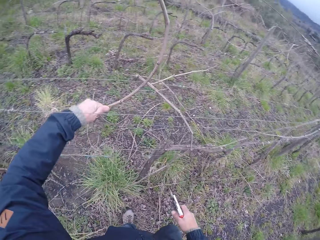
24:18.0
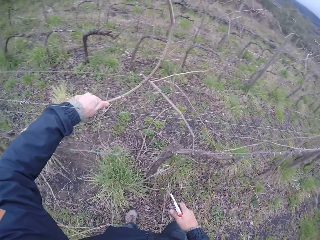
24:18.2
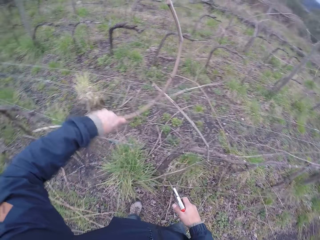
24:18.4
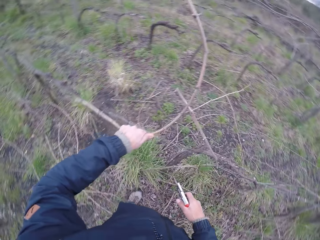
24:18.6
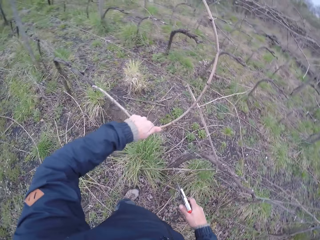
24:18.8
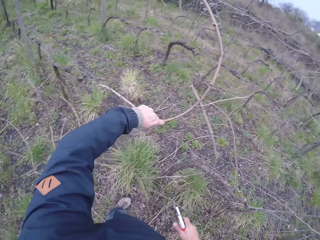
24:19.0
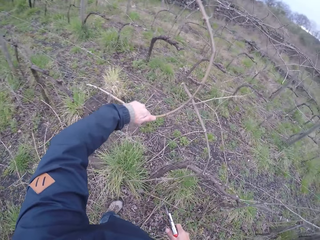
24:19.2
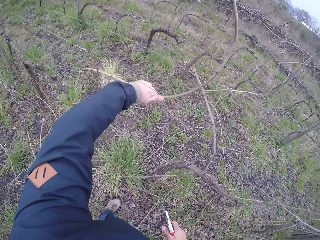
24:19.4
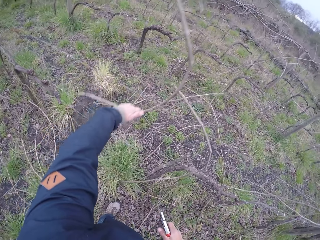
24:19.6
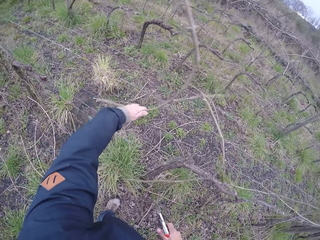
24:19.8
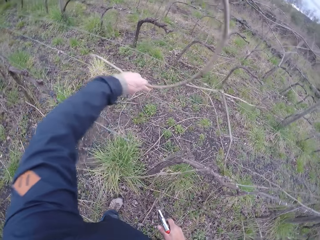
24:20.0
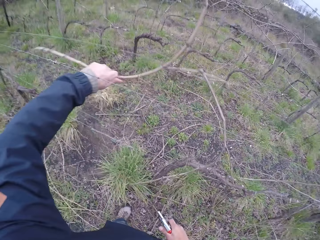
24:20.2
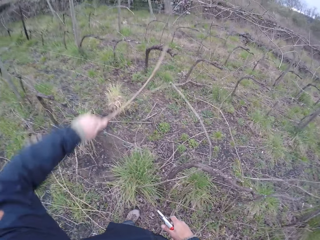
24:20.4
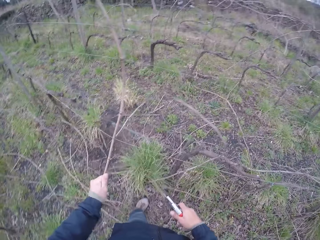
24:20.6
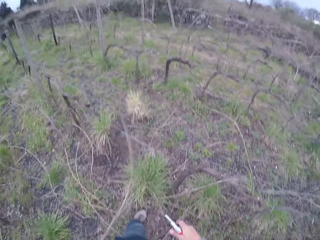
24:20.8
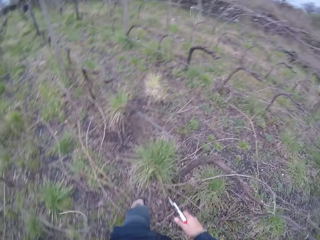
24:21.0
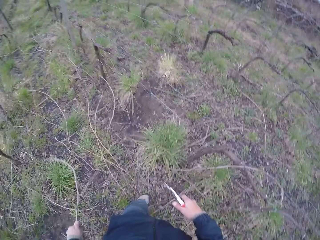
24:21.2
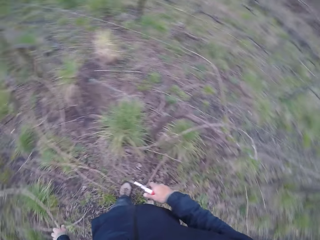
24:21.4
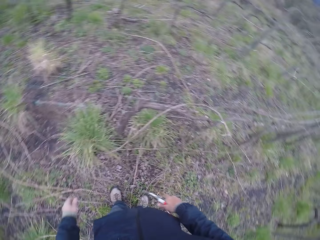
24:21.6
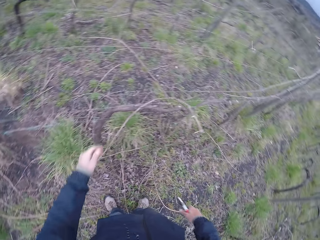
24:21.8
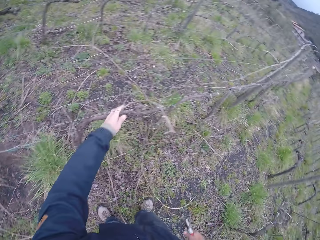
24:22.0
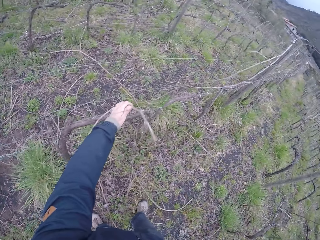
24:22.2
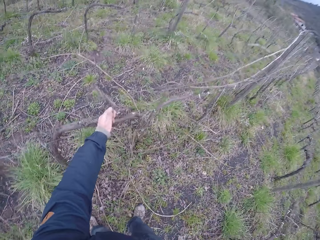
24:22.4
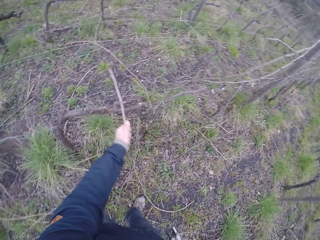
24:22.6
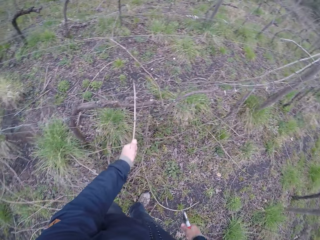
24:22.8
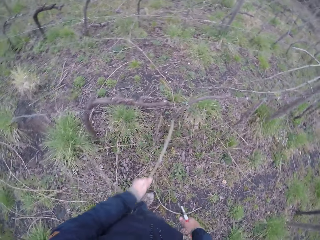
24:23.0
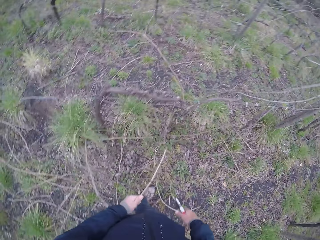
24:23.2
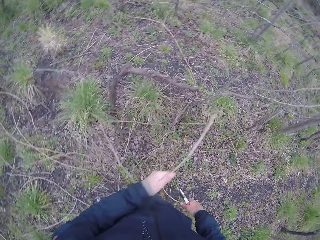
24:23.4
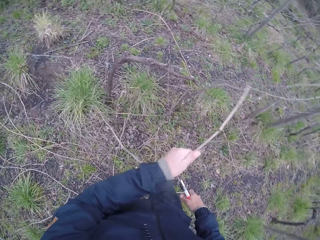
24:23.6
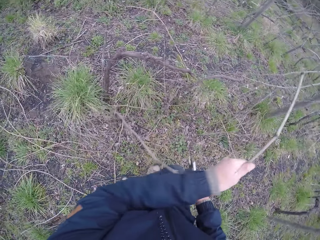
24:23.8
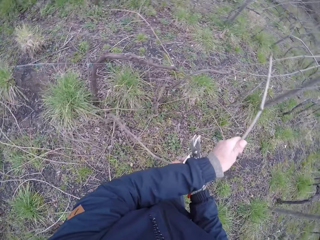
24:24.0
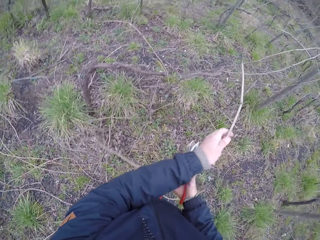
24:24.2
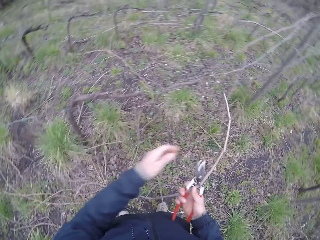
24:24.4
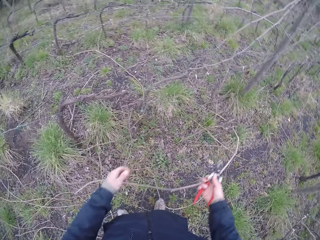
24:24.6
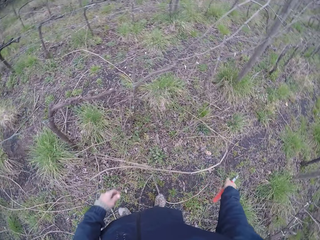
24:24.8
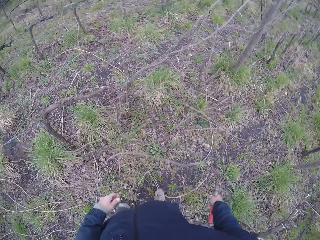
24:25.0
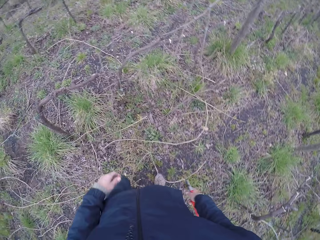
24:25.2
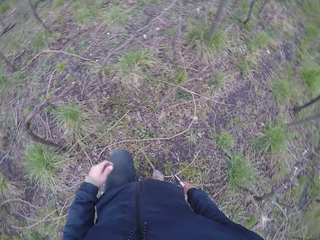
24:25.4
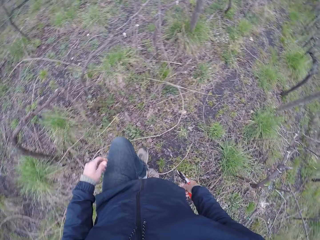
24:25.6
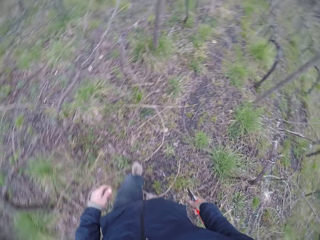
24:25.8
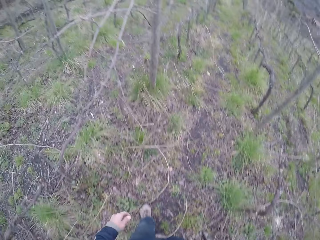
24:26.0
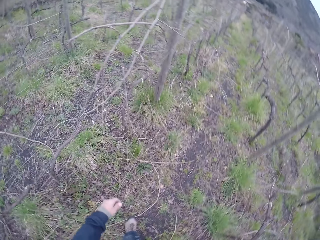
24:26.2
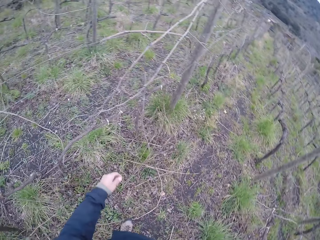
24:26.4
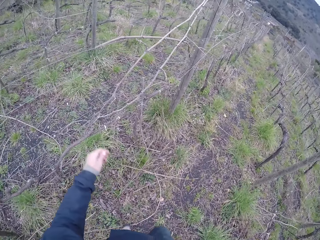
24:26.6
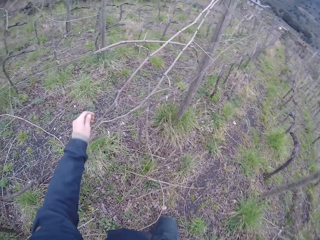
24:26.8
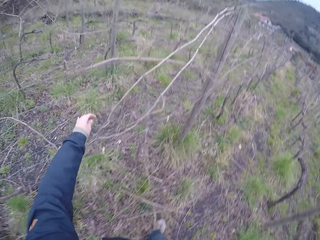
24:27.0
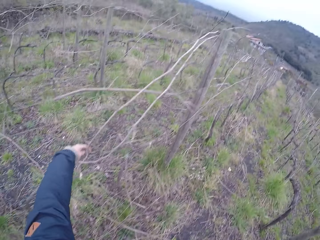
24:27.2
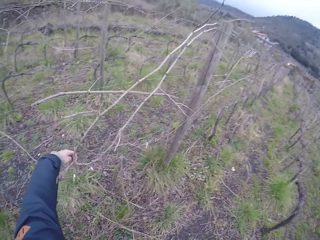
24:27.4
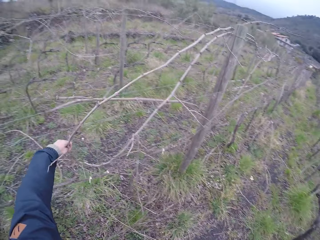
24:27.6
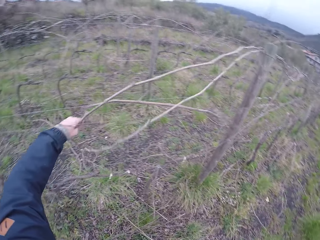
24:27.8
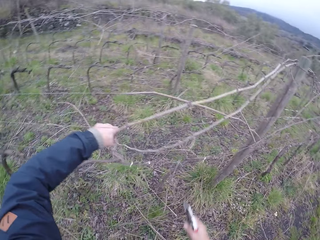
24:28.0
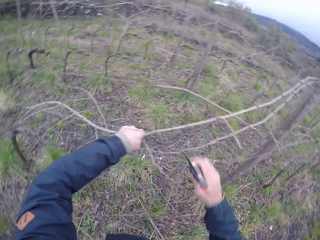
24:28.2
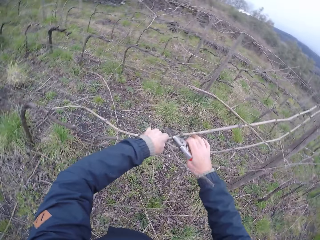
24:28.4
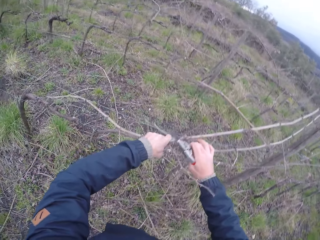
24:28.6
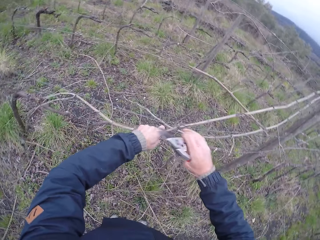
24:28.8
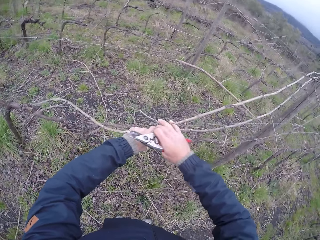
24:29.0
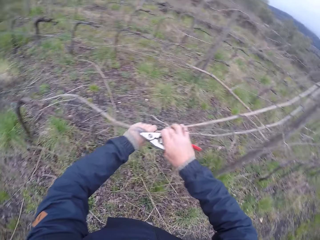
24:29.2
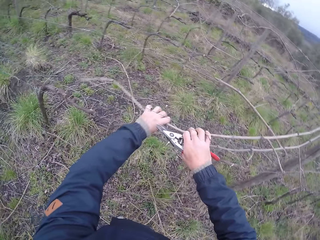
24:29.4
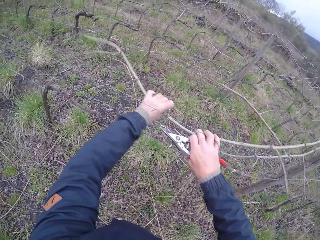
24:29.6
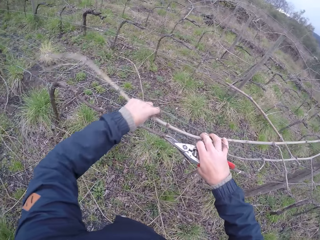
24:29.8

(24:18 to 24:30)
The camera wearer throws the tree branch on the ground. He removes a tree branch on the barbed wire fence with his left hand. He throws the tree branch on the ground and walks on the farm. He clips a twig off the barbed wire with his left hand and a plier in his right hand. He removes the tree branch on the fence with his left hand.

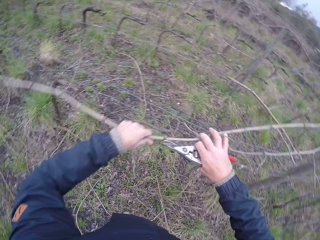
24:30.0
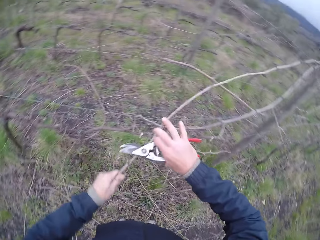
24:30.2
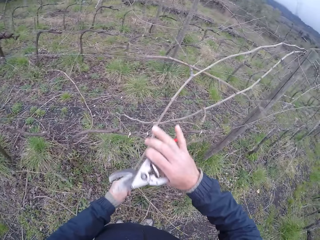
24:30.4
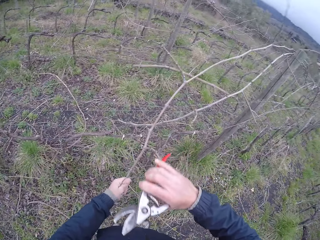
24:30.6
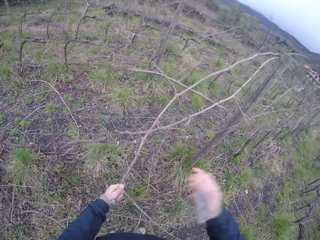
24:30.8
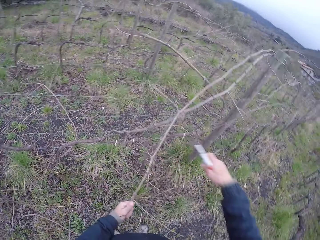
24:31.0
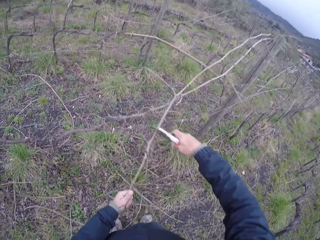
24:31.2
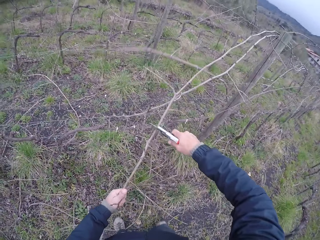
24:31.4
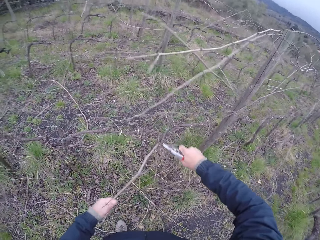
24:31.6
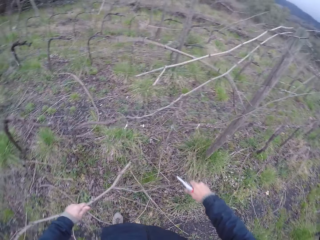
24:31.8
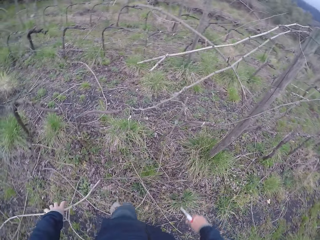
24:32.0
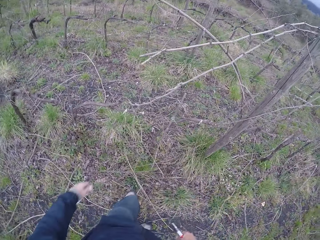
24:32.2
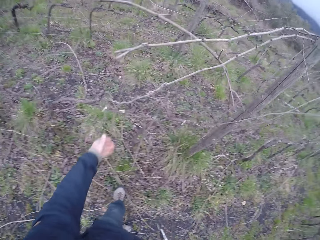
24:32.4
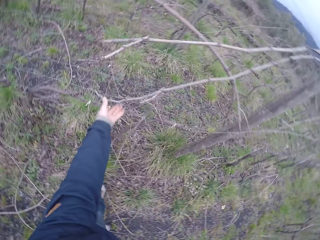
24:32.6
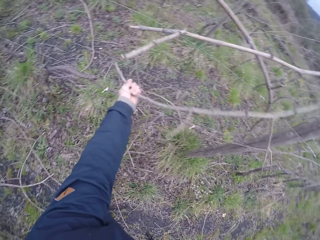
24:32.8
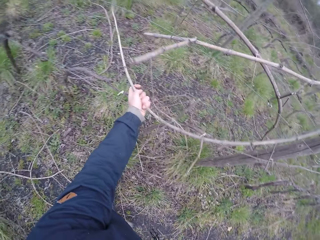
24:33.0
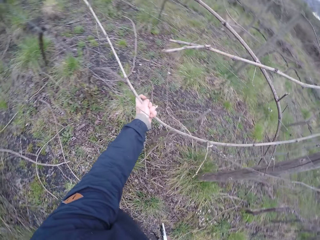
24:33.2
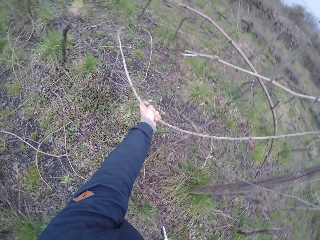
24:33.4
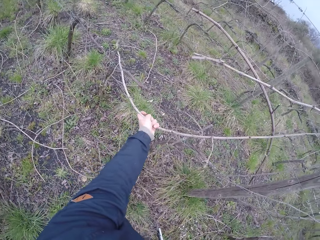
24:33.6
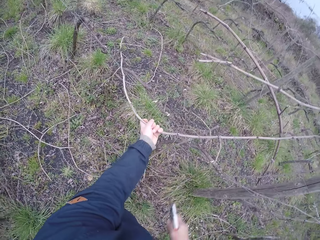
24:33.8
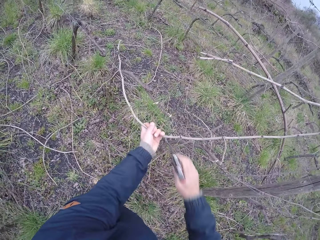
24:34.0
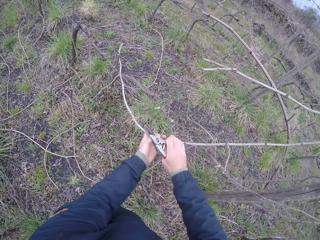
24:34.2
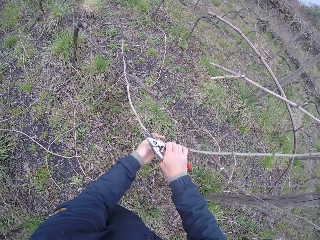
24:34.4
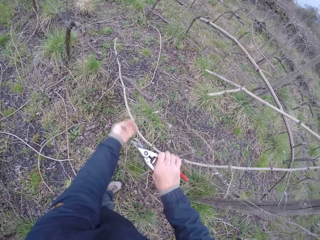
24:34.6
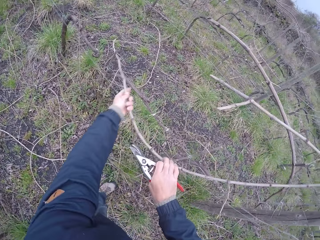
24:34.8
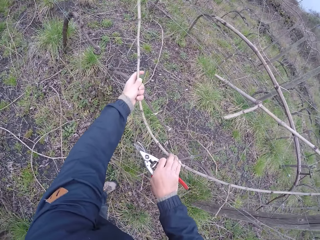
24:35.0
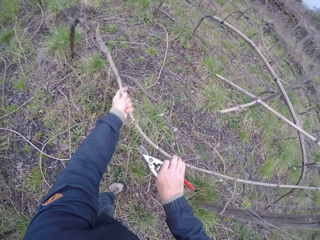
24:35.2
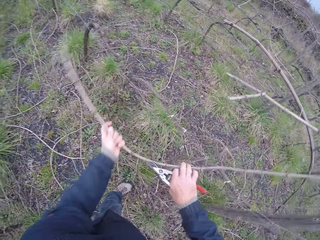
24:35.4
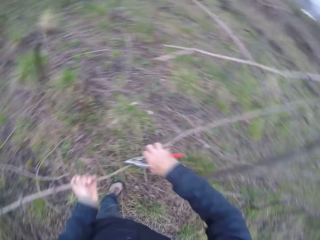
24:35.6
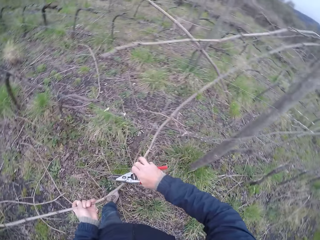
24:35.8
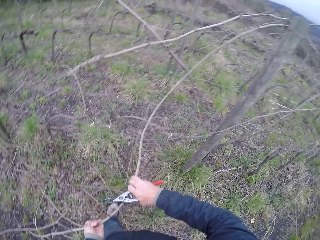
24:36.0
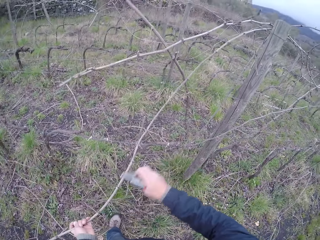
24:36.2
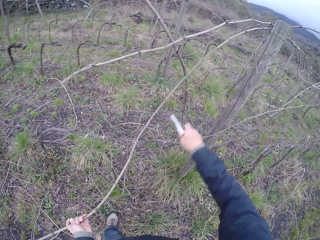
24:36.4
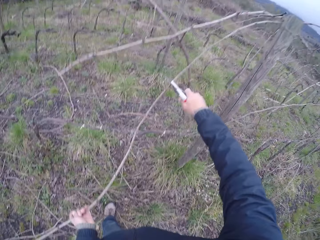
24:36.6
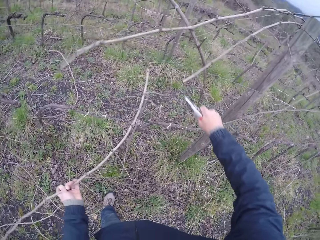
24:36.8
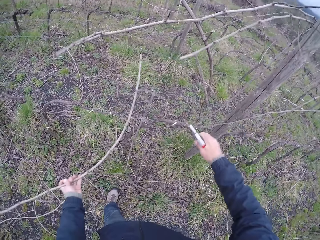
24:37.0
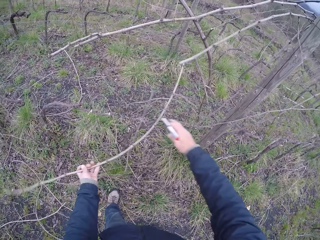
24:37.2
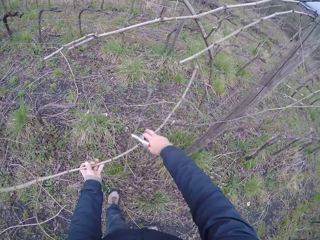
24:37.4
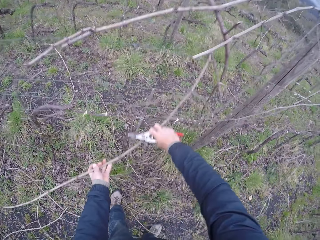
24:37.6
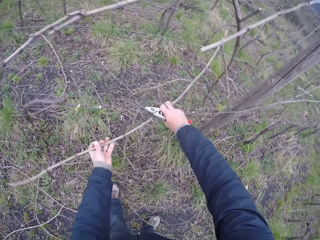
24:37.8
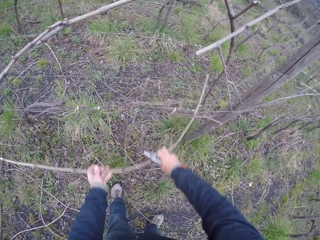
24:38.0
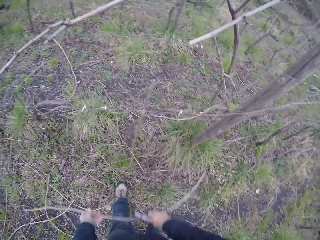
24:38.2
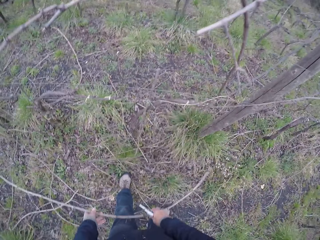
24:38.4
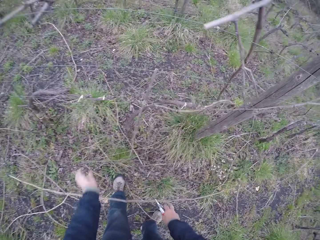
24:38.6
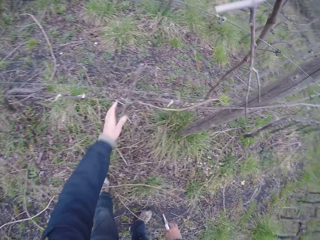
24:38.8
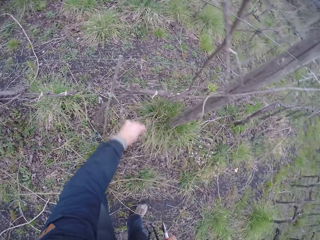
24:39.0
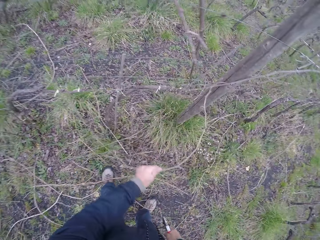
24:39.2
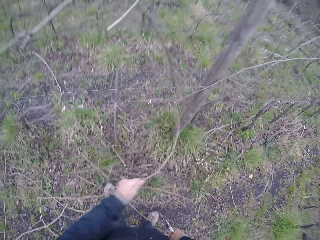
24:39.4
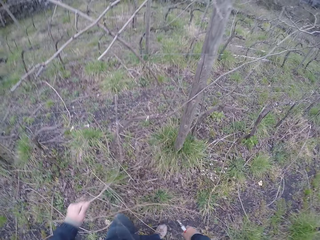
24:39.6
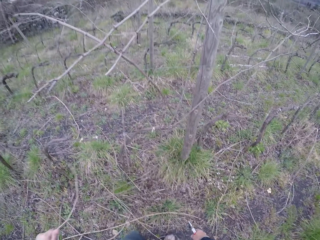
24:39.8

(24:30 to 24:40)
The camera wearer clips a twig or tree branch off a barbed wire with his left hand and a plier in his right hand. He throws the tree branch on the ground. He removes the tree branch on the fence with his left hand. He cuts the tree branch on the fence with the pliers. He throws the tree branch on the ground. He removes the tree branch on the fence with his left hand.
